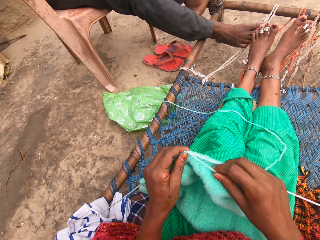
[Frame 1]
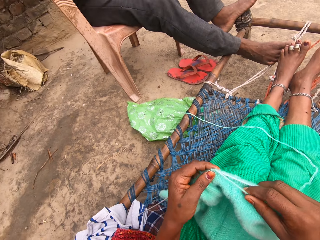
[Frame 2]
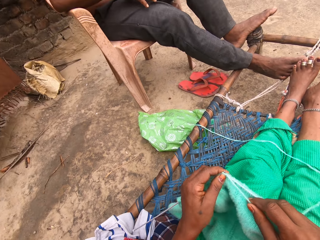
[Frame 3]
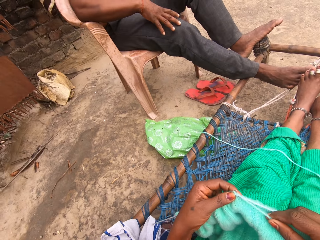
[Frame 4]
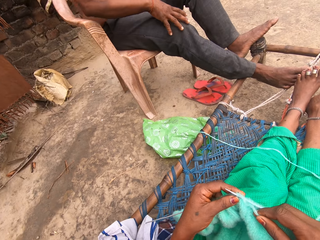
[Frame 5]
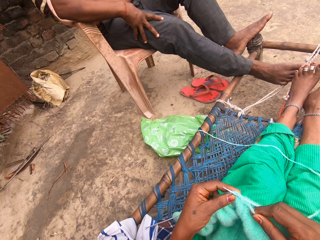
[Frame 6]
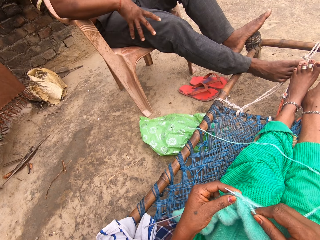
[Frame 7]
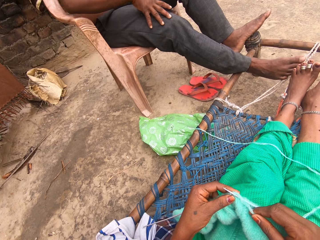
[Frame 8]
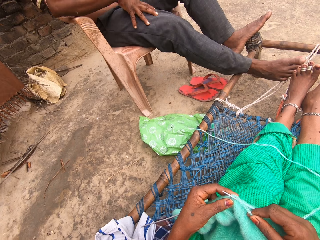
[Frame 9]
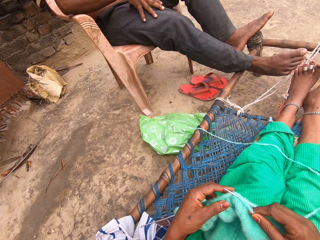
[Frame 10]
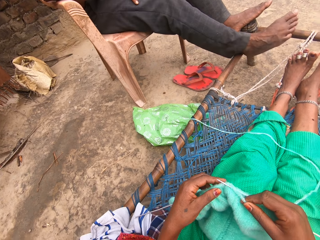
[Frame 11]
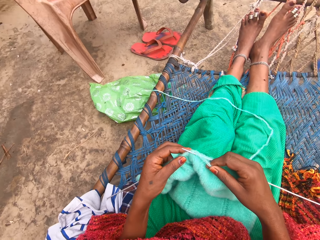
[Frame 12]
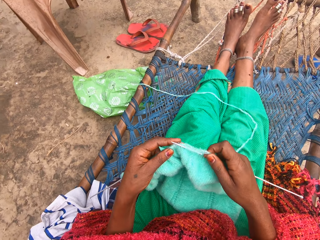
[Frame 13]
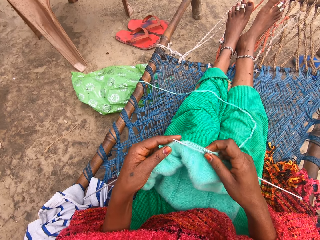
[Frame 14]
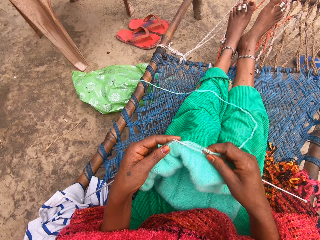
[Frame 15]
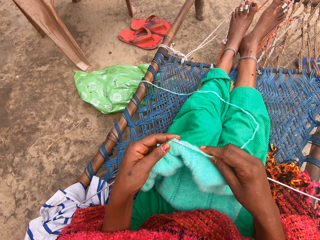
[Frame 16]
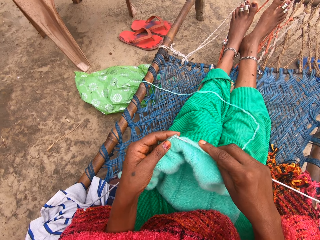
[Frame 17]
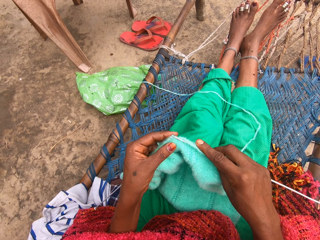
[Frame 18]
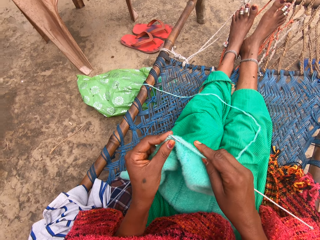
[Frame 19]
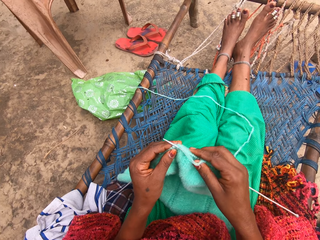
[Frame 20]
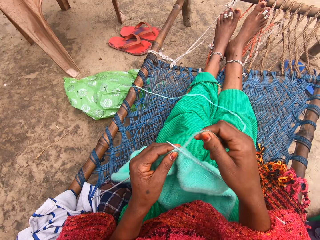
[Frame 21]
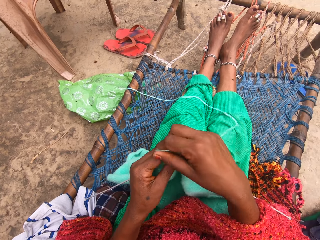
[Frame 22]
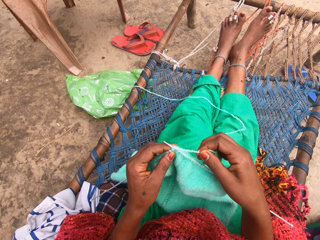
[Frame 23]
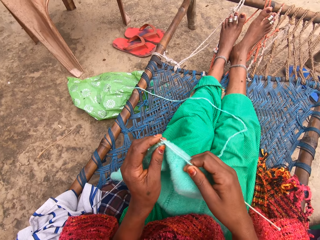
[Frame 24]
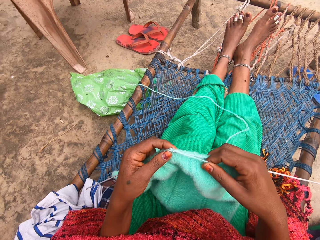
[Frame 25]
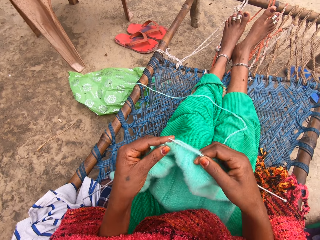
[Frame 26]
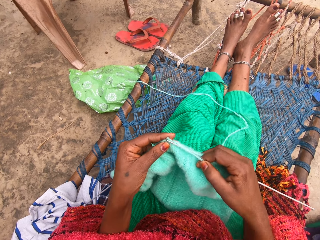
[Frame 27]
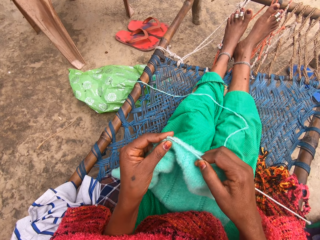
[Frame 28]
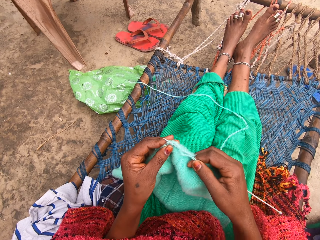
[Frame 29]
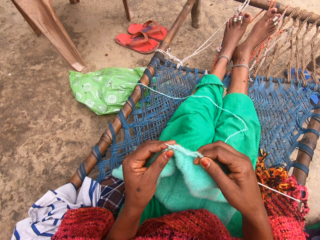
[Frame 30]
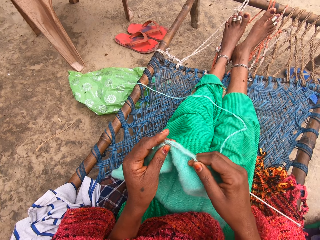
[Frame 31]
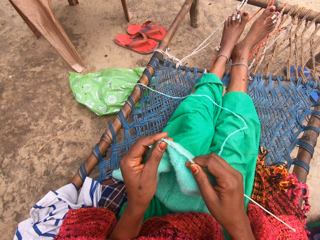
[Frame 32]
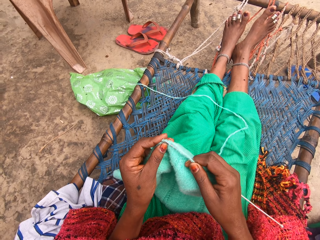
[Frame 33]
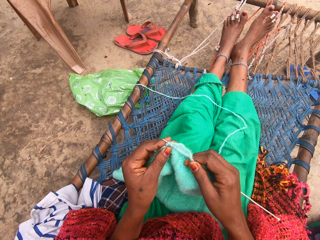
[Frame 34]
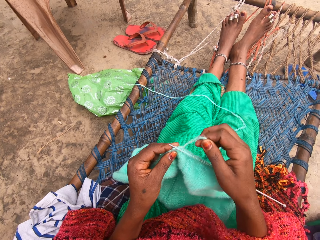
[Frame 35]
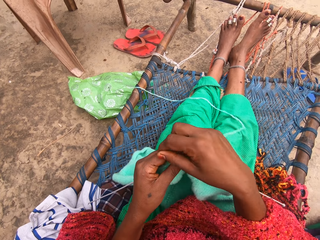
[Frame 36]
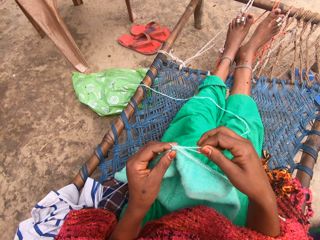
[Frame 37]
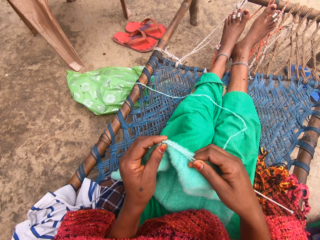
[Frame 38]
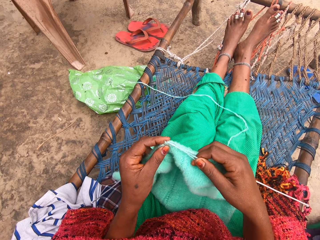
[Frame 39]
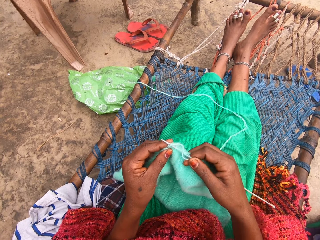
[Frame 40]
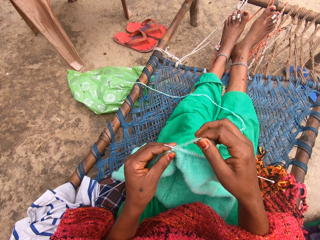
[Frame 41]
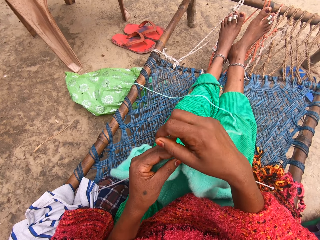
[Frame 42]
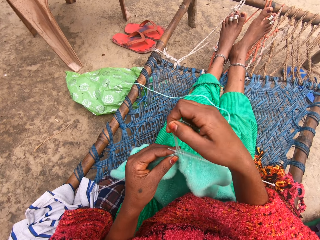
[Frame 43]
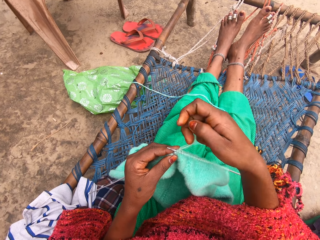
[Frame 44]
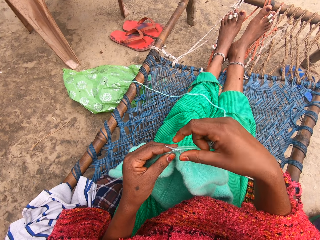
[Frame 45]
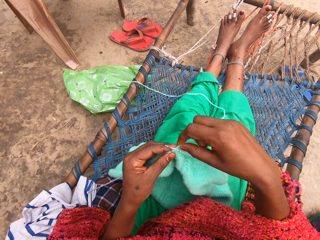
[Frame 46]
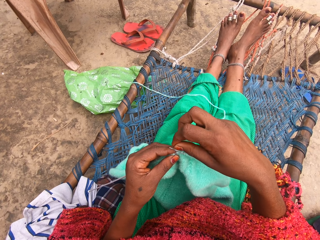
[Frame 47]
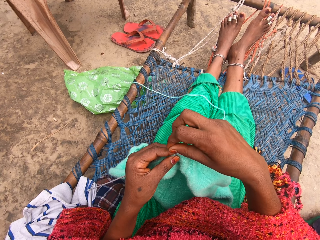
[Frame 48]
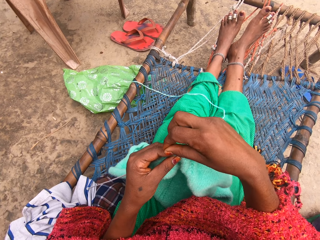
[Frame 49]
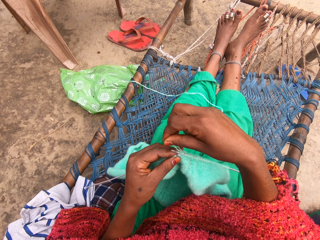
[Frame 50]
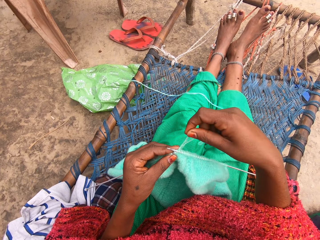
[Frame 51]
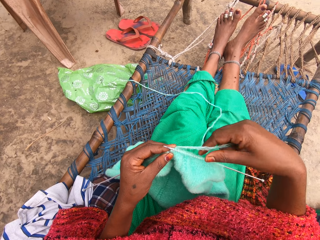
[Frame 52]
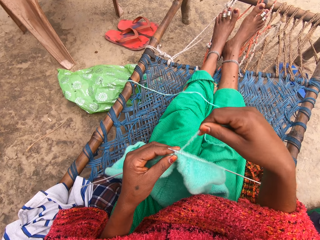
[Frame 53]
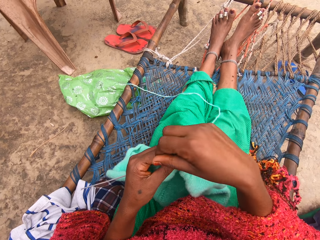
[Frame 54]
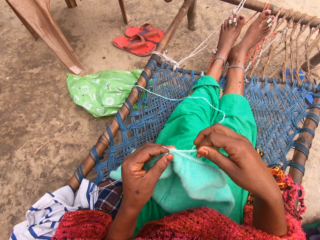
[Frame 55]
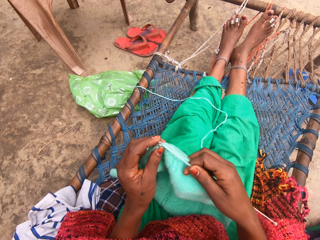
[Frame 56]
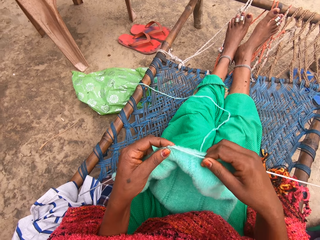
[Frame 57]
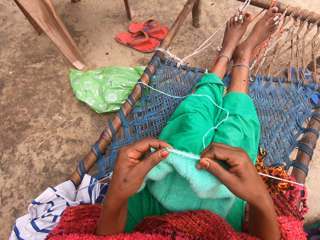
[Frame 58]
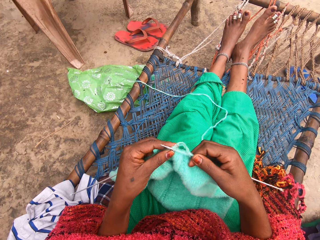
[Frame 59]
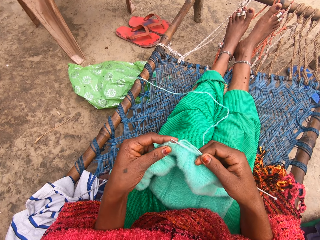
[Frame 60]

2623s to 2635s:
A man rubs his knee with his hand. The camera wearer knits fabric of yarn with a crochet hook.

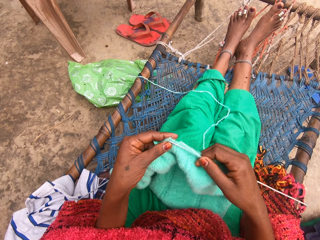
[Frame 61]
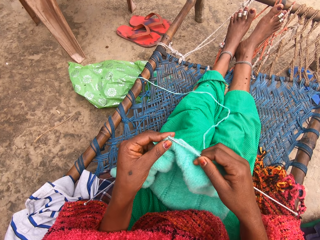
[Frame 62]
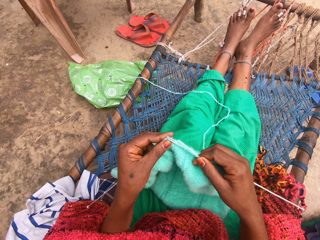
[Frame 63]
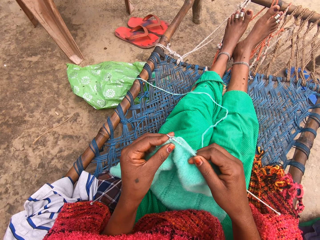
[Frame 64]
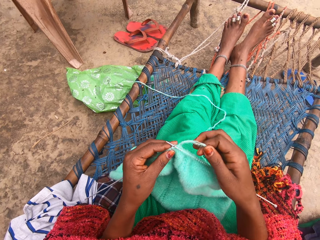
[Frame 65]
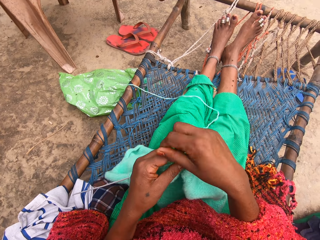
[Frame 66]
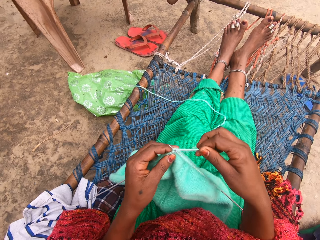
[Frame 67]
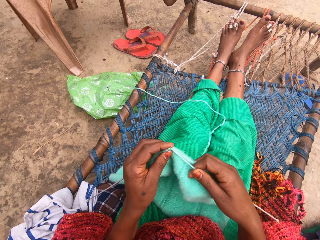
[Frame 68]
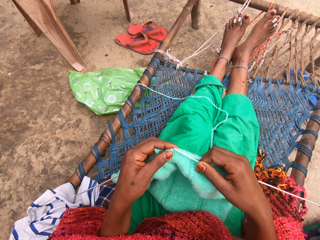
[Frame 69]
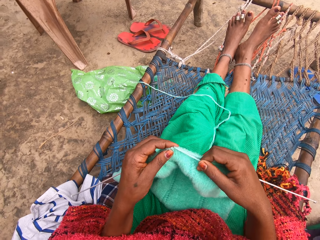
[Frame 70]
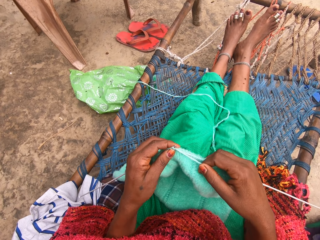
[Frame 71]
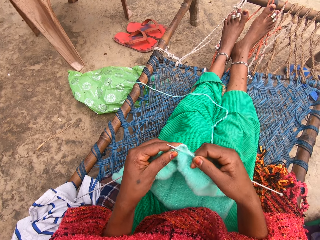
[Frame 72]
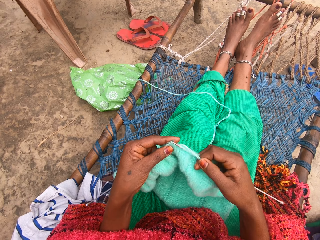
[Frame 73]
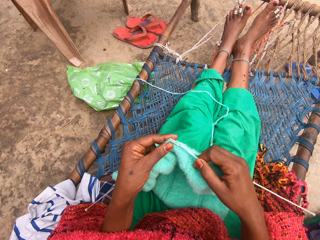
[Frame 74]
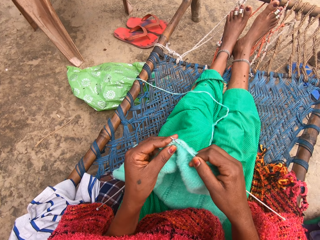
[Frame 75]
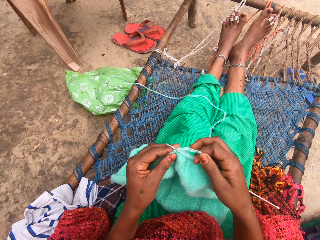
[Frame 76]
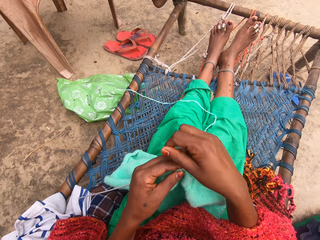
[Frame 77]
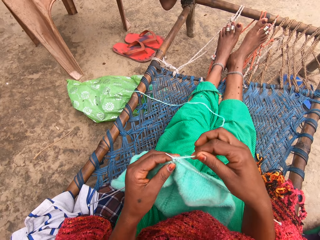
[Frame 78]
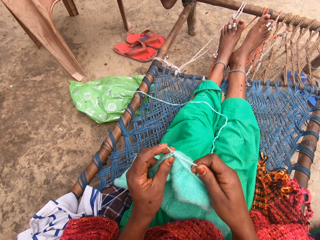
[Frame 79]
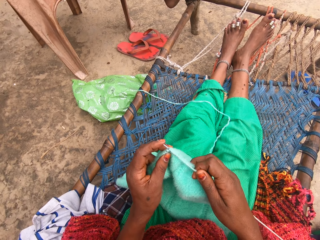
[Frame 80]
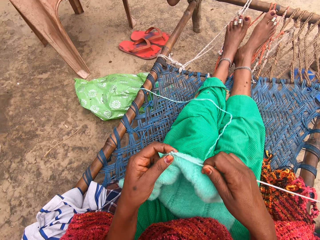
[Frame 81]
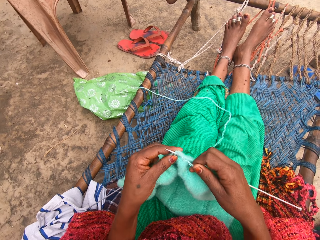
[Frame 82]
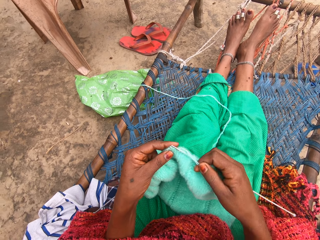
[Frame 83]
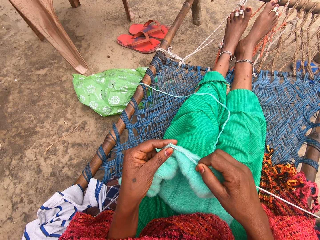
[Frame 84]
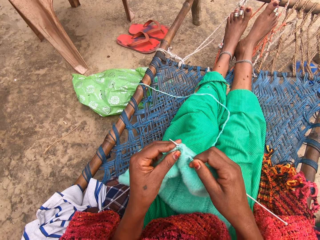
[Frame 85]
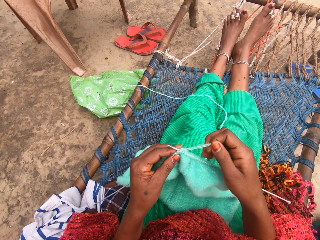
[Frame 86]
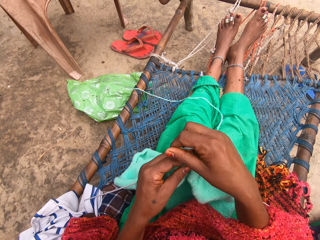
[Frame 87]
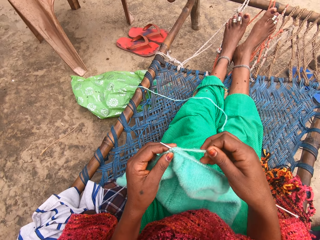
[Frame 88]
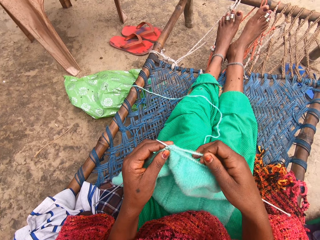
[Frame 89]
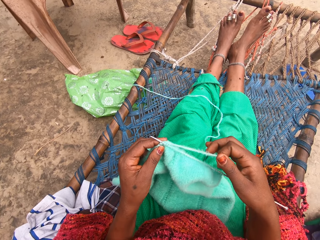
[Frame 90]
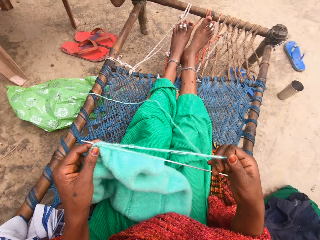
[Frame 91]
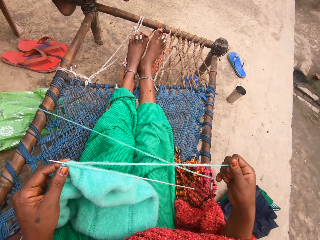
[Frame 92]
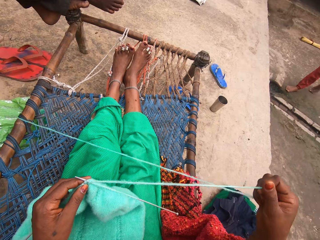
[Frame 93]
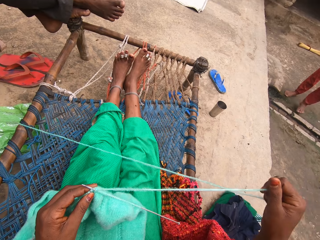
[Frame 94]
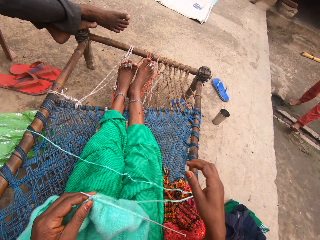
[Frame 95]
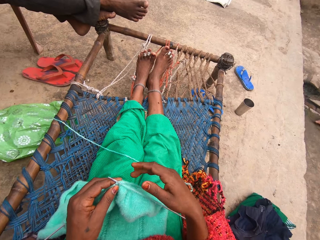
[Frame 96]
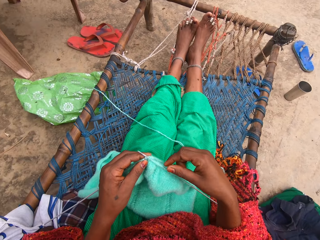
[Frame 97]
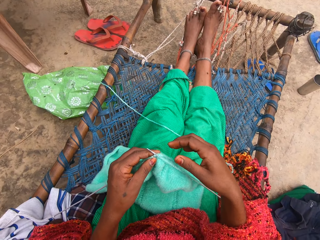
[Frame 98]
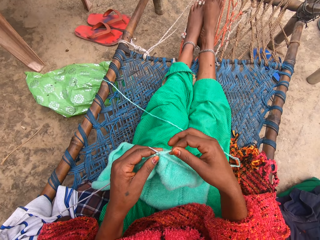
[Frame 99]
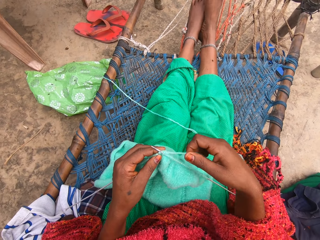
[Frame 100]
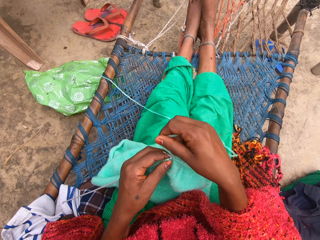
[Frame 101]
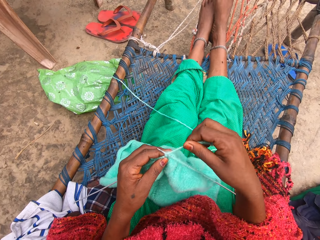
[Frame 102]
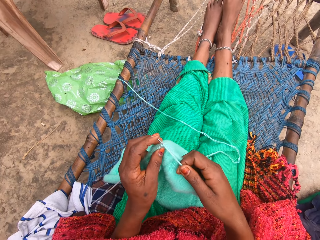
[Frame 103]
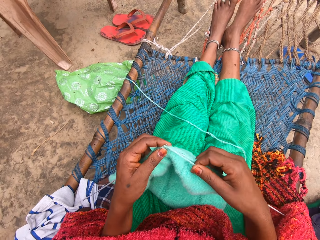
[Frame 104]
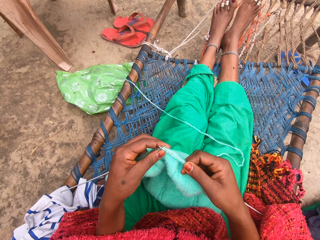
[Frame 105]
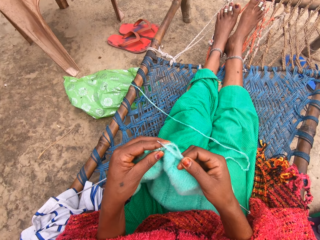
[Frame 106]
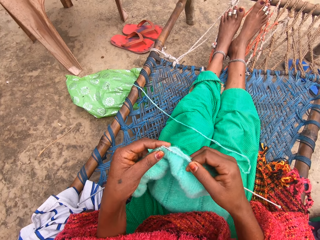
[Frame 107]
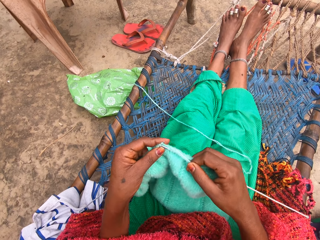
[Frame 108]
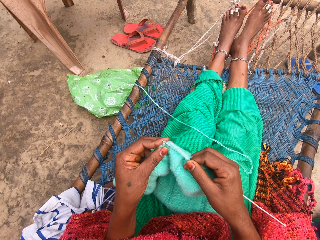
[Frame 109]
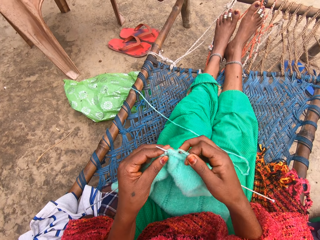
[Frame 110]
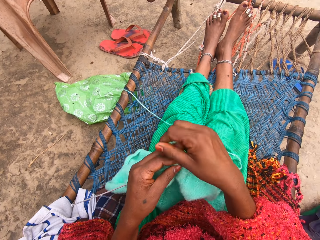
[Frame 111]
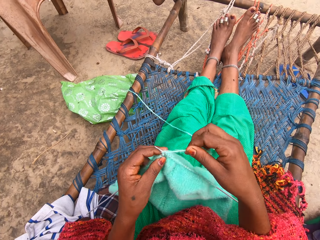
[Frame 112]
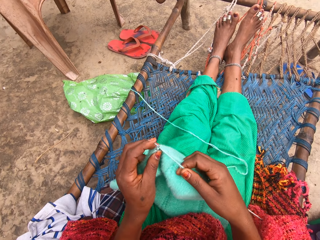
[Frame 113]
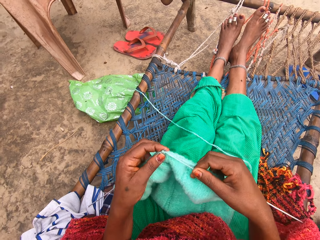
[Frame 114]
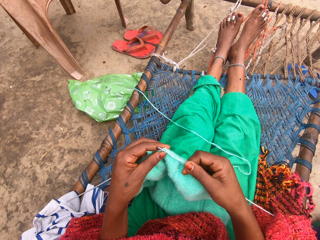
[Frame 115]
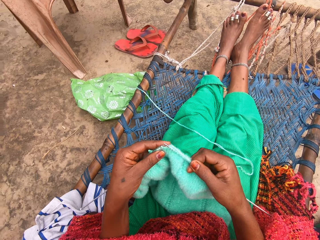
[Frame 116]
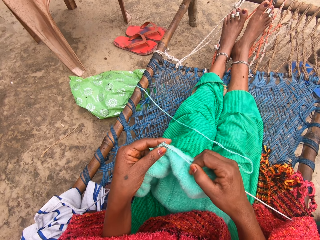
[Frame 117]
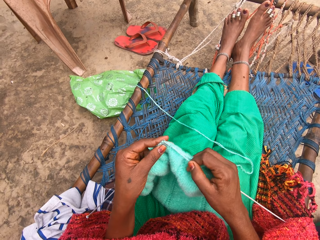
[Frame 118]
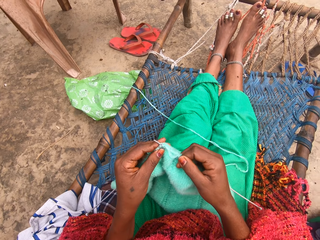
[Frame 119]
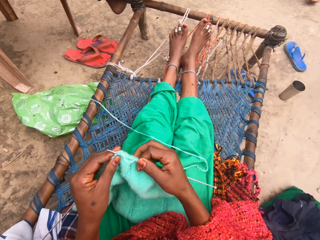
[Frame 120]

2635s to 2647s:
The camera wearer aligns the yarn. A person walks toward the camera wearer.
